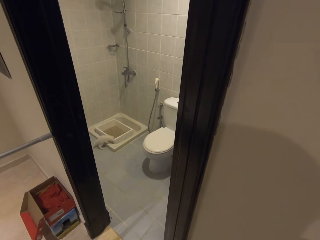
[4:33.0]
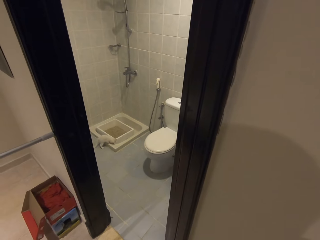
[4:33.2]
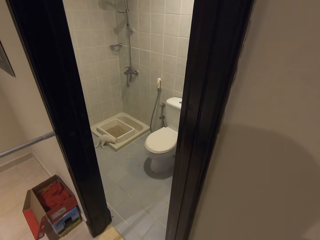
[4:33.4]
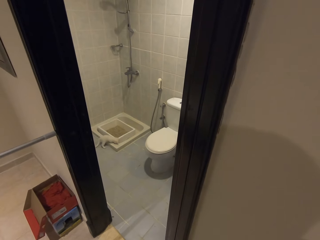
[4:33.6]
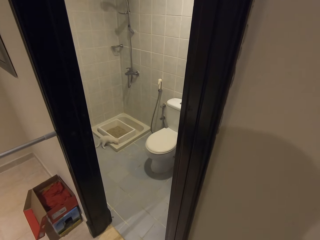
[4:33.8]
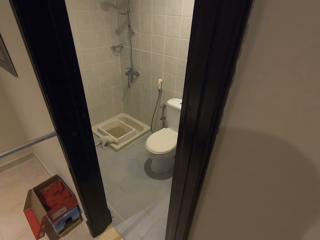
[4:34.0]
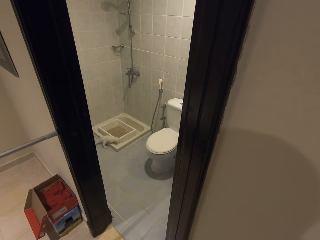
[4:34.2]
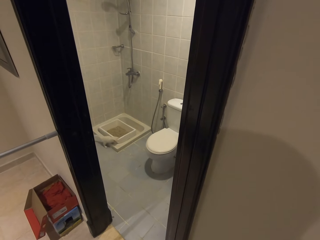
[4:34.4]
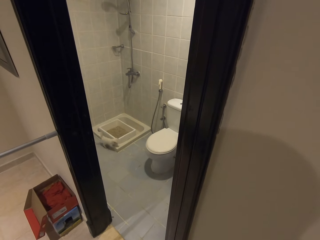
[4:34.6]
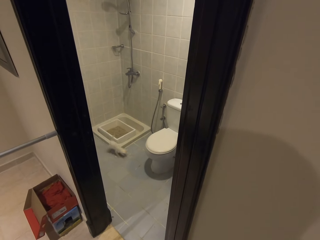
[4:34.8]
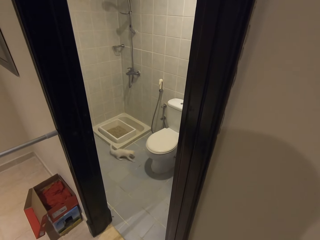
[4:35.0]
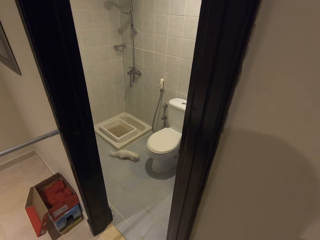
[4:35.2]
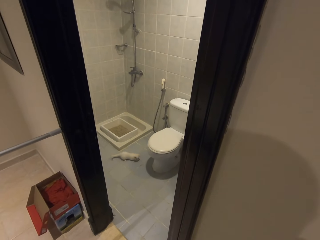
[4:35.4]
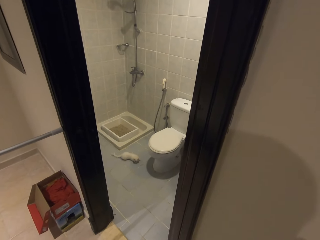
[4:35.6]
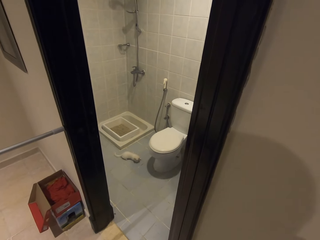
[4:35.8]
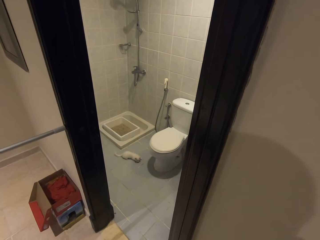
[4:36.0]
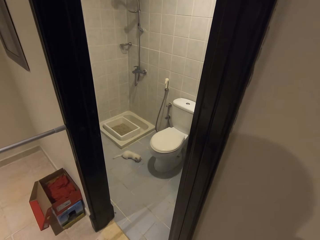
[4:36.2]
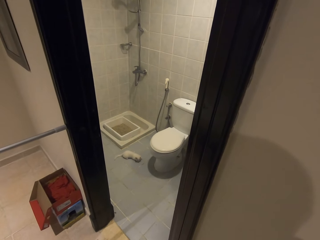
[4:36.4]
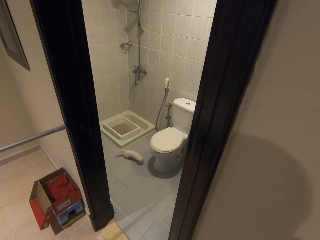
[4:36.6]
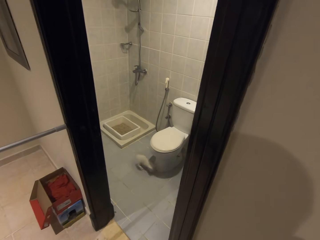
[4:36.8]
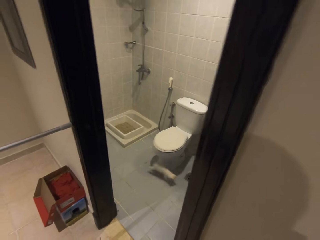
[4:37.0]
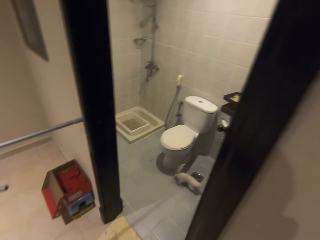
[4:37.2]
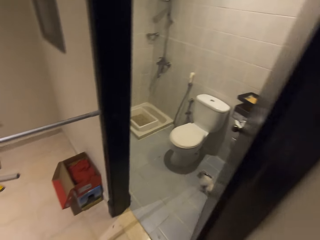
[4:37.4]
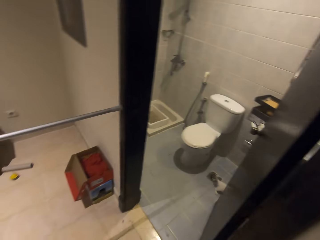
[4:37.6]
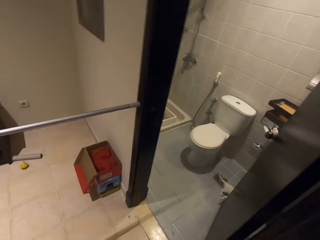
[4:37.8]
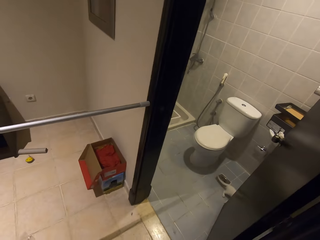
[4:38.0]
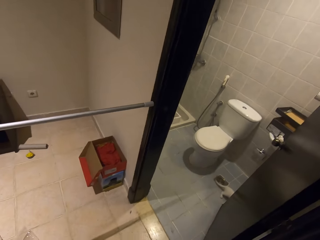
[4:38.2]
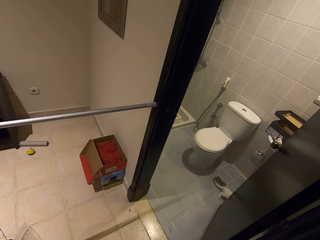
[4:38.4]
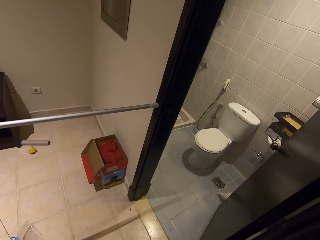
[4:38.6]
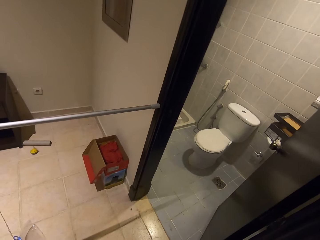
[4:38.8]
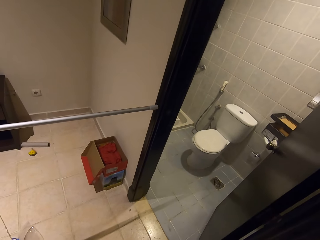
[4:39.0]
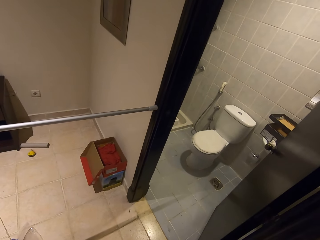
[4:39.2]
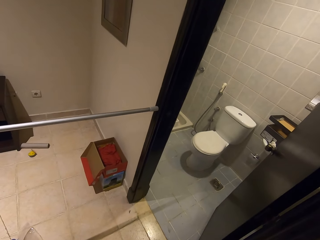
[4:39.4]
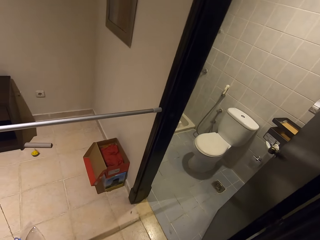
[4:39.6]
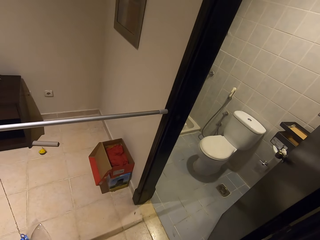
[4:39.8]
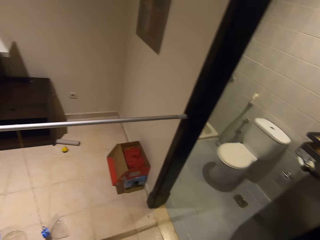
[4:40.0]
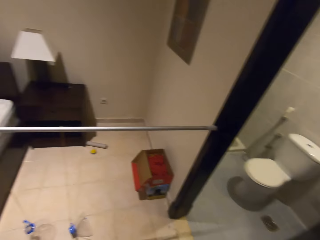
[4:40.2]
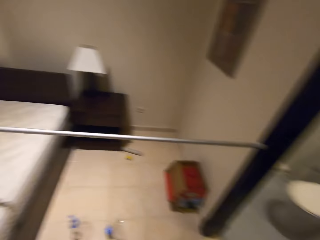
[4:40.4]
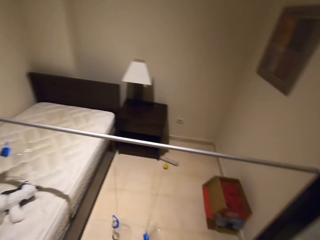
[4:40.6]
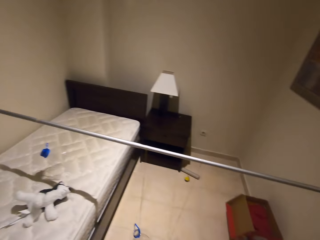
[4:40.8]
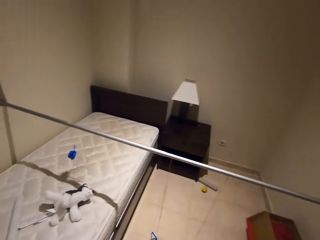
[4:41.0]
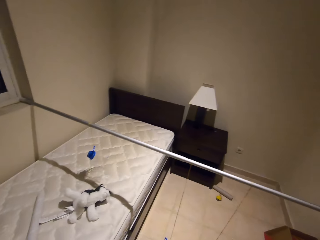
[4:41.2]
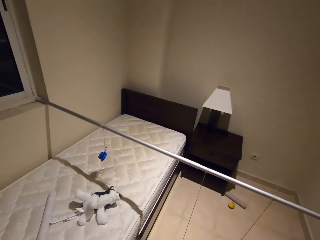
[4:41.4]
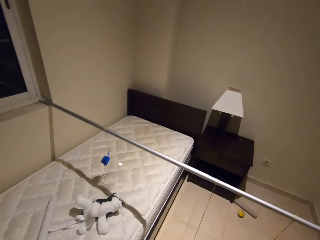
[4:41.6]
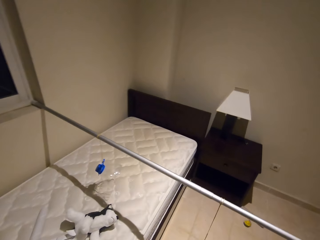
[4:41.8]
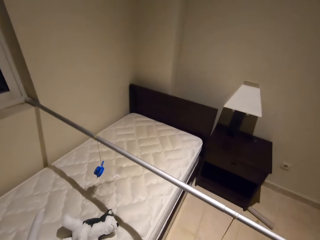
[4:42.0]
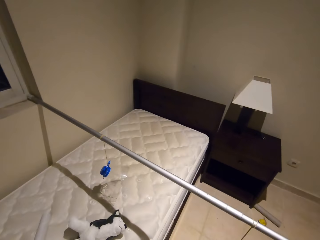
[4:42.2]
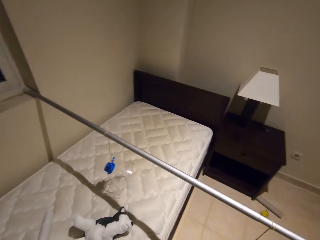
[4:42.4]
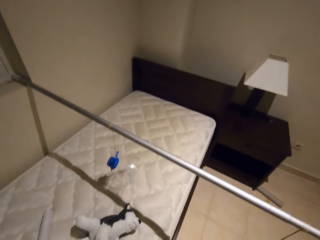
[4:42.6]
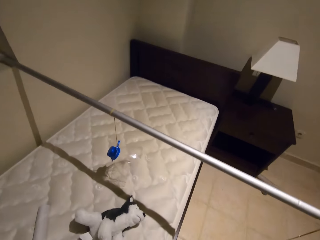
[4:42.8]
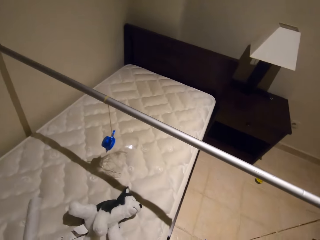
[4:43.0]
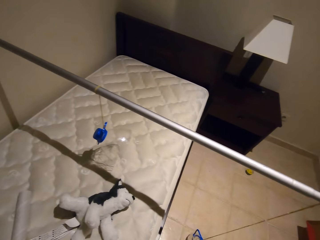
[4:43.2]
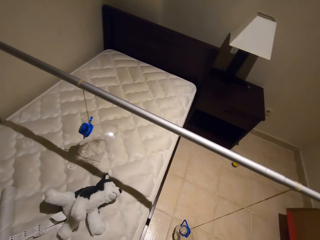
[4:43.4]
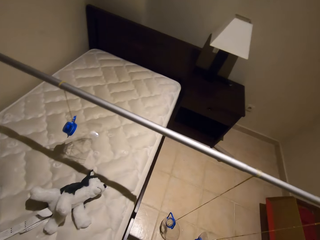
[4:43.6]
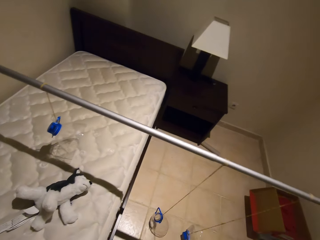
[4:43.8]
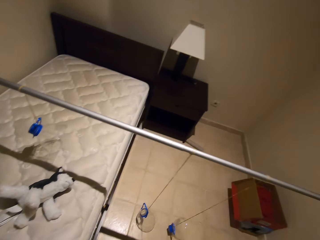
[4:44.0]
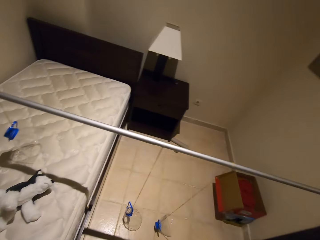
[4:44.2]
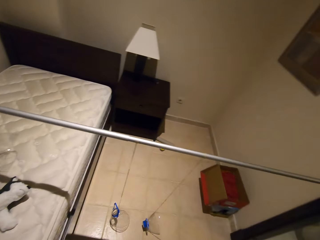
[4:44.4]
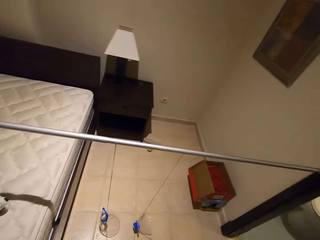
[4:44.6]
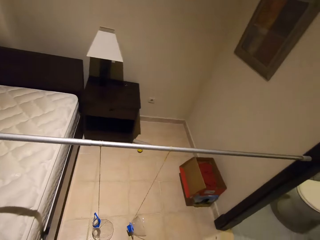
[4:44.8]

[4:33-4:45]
The camera wearer looks around.
